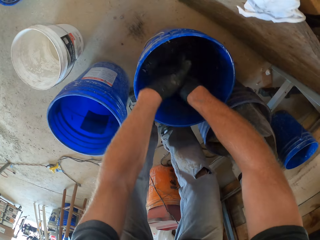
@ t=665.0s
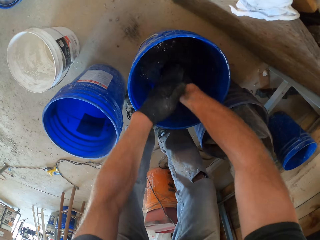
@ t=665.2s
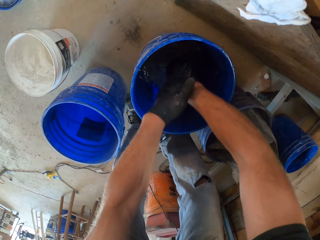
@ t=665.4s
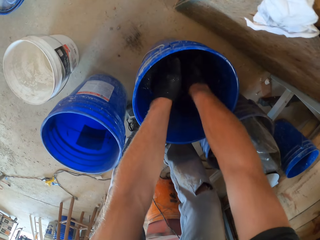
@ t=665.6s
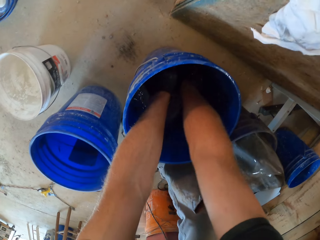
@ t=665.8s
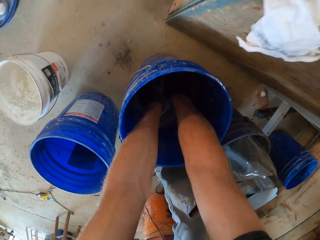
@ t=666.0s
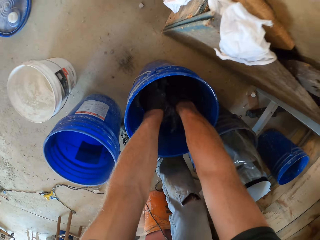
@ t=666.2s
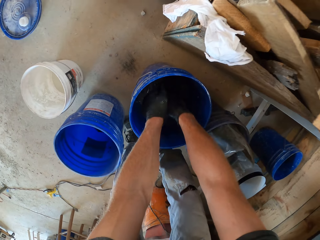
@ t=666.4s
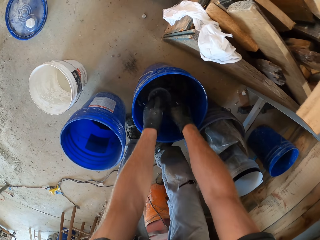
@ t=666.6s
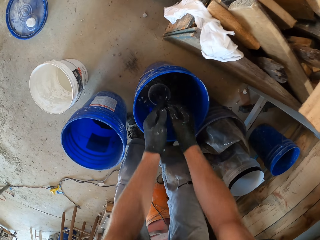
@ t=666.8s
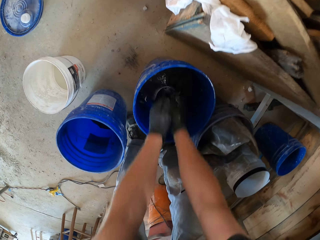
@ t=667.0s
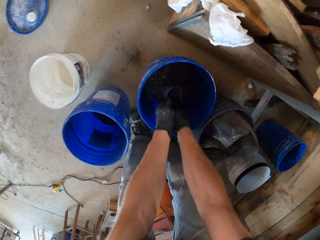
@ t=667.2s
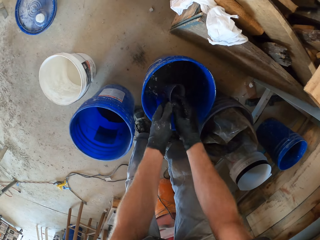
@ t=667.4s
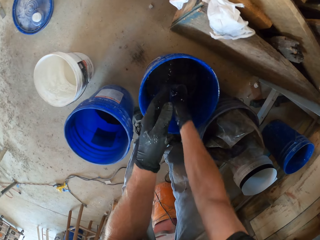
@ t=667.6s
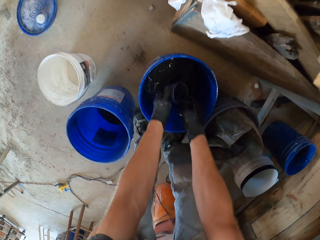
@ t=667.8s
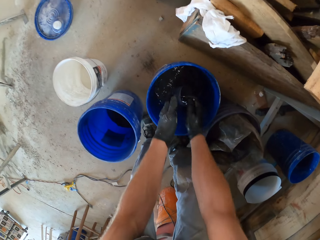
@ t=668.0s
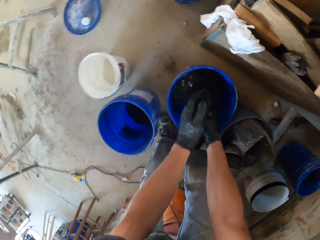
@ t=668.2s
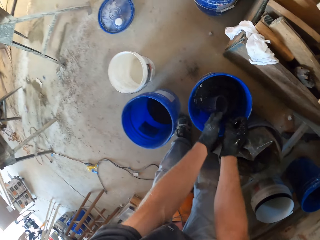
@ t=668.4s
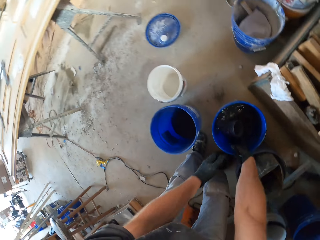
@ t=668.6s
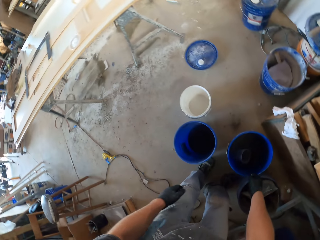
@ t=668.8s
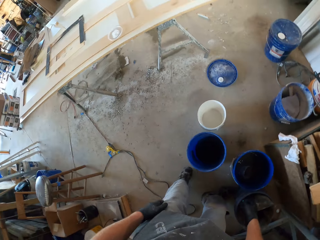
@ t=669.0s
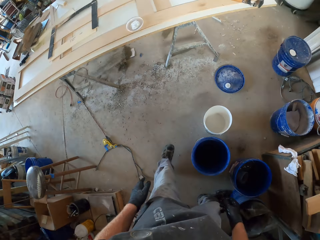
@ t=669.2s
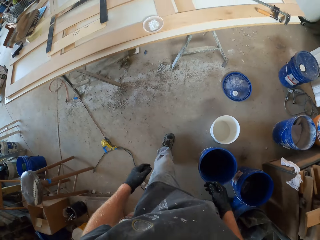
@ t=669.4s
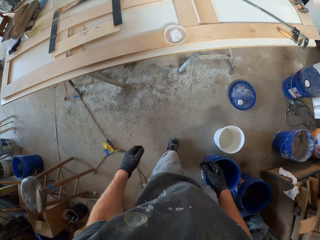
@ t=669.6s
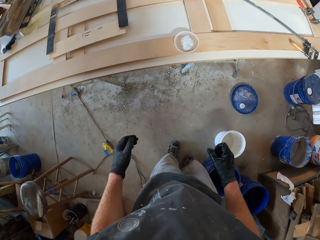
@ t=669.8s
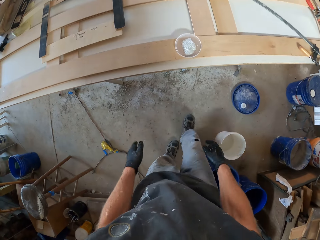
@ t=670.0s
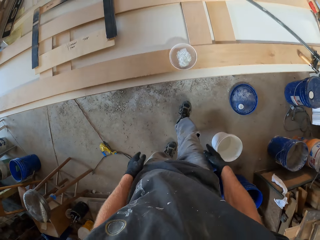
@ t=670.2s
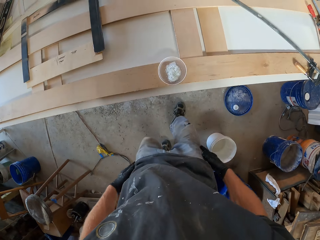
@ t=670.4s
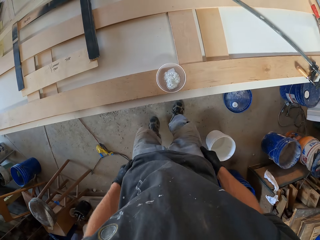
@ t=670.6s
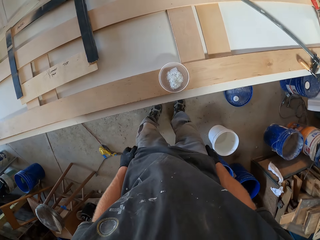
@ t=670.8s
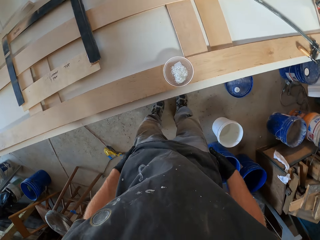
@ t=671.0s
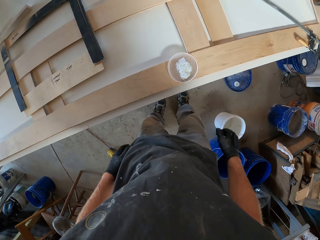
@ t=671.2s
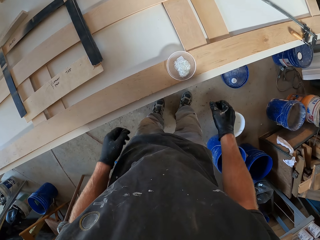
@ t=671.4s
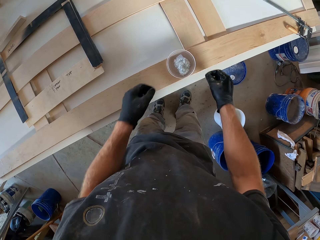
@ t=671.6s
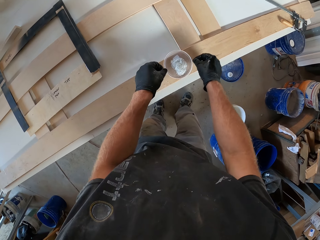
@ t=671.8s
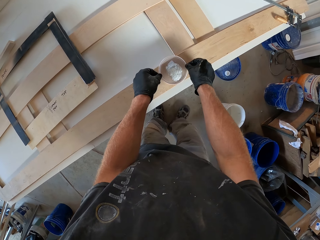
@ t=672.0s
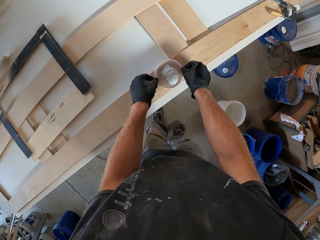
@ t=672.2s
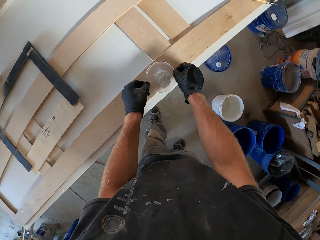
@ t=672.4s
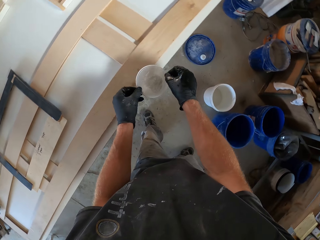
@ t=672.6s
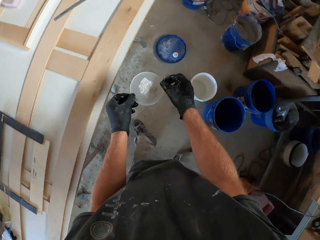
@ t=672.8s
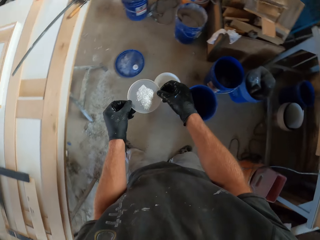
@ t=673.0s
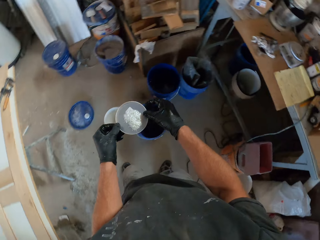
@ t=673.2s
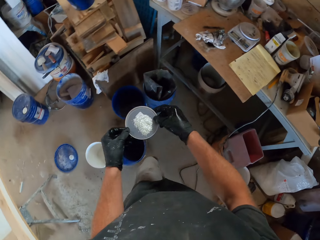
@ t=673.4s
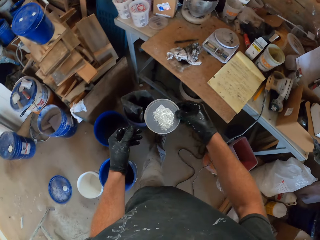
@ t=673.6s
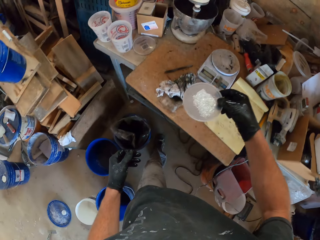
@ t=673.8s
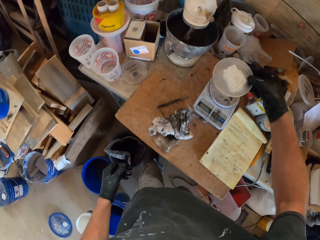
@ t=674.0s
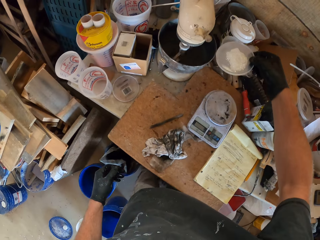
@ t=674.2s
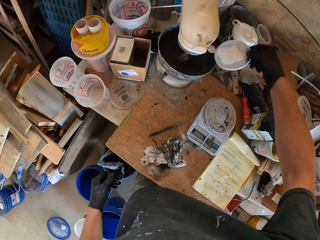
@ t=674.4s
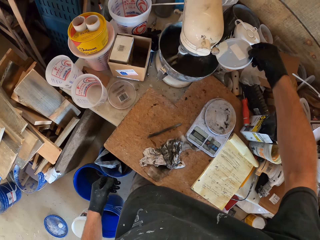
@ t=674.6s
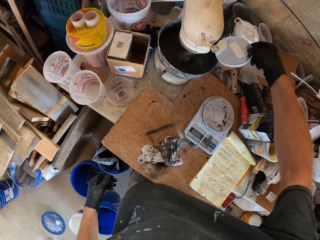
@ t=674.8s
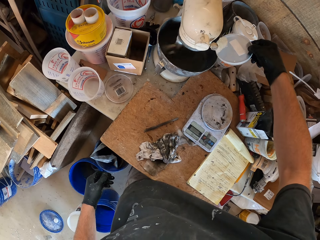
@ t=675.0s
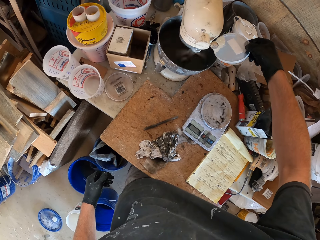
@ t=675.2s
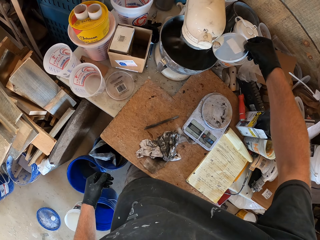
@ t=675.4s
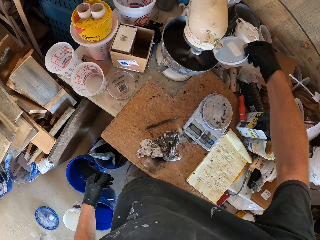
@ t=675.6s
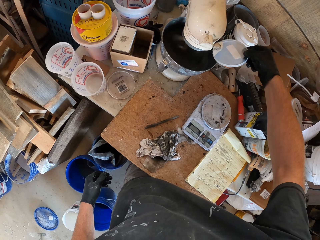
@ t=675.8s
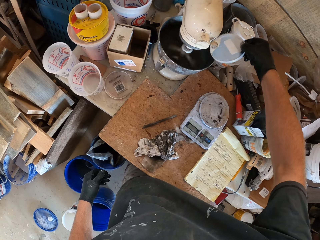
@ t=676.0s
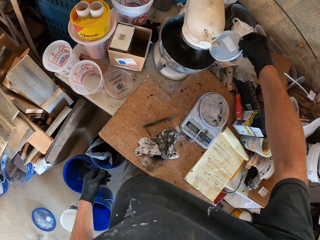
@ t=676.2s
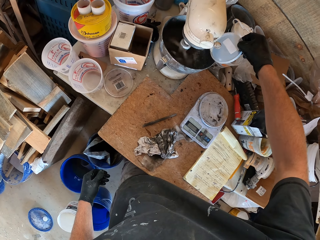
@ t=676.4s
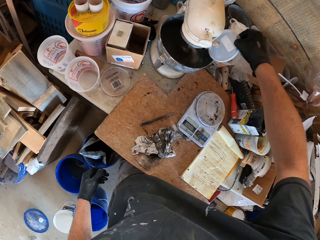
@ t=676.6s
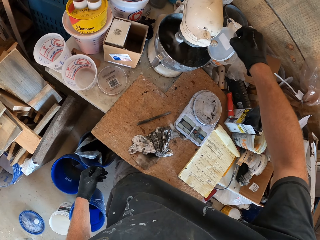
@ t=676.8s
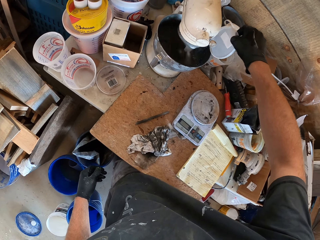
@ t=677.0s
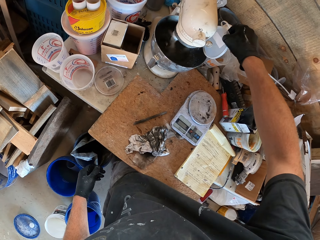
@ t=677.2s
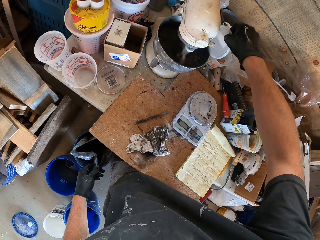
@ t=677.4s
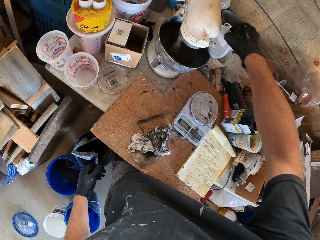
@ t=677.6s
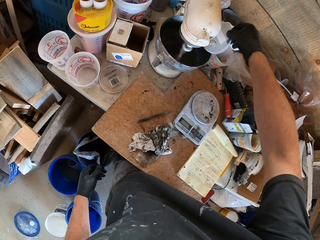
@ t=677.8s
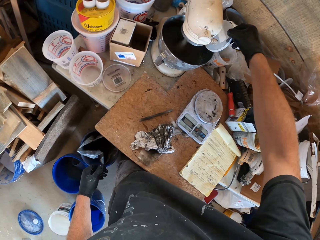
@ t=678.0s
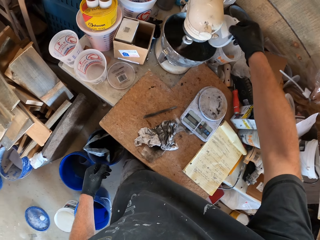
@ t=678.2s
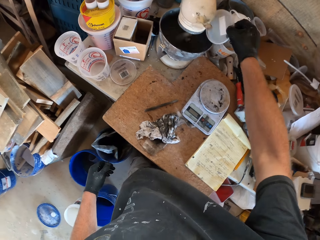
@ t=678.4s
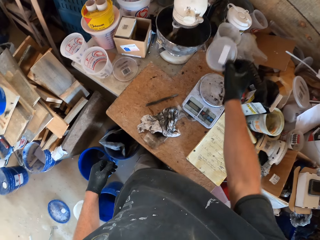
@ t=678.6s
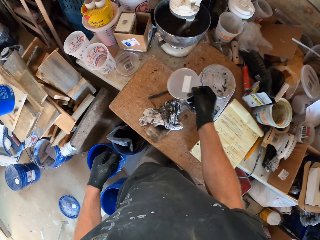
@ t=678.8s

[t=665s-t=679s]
The camera wearer walks around. They pick something. They pour something in the mixer bowl. They put something on the bowl.

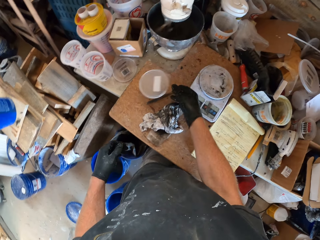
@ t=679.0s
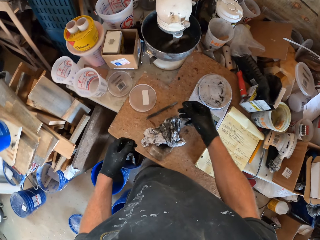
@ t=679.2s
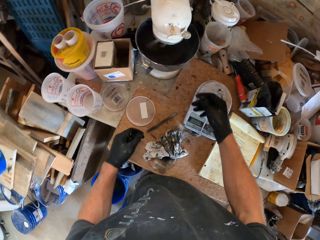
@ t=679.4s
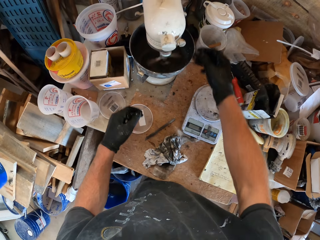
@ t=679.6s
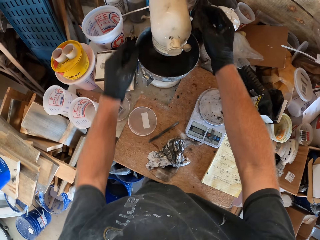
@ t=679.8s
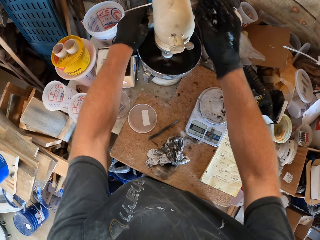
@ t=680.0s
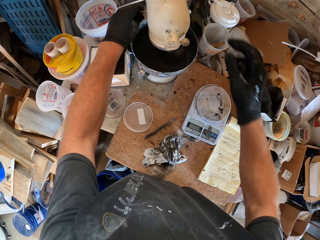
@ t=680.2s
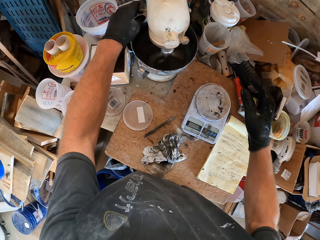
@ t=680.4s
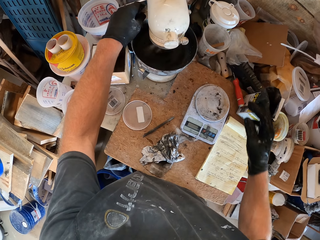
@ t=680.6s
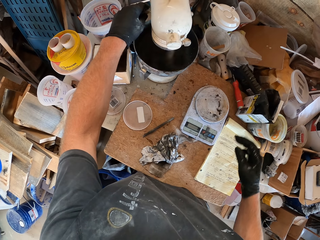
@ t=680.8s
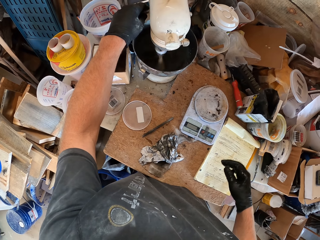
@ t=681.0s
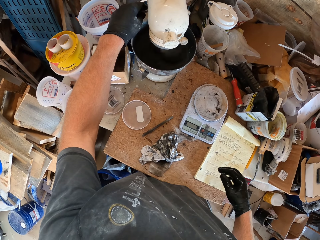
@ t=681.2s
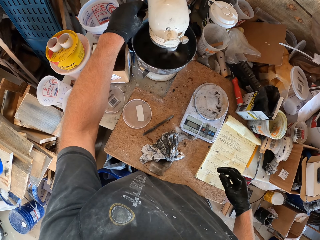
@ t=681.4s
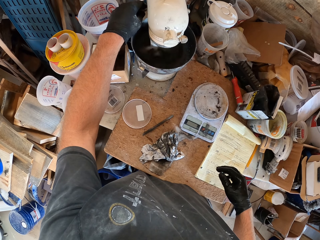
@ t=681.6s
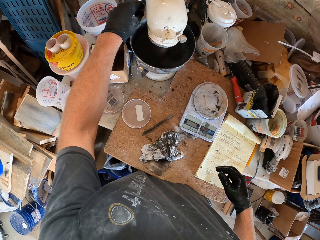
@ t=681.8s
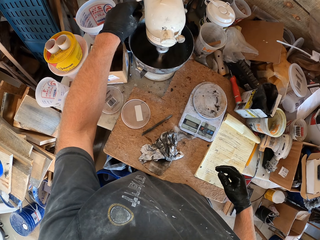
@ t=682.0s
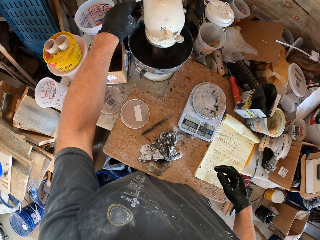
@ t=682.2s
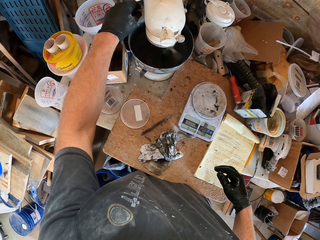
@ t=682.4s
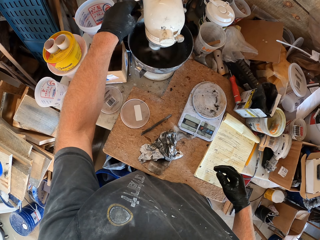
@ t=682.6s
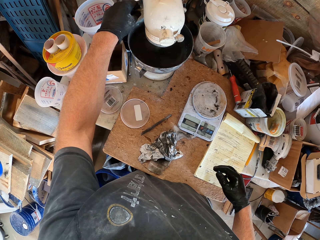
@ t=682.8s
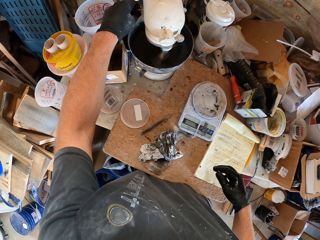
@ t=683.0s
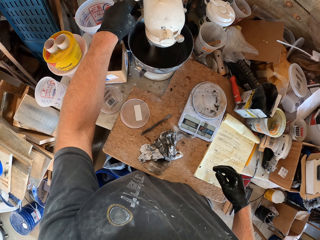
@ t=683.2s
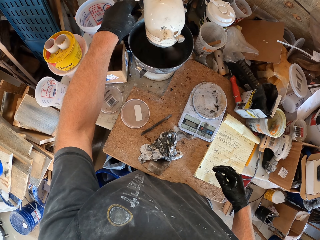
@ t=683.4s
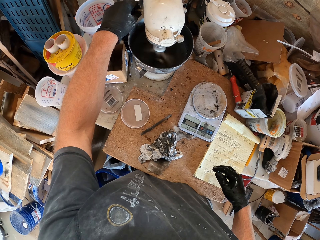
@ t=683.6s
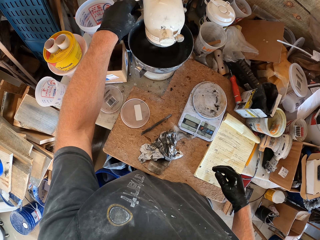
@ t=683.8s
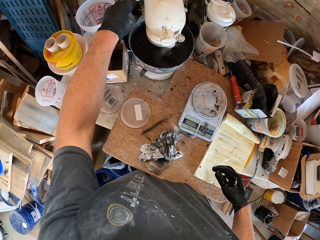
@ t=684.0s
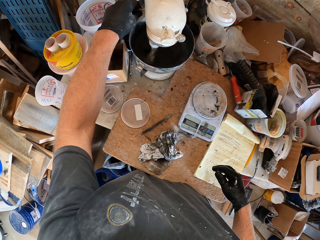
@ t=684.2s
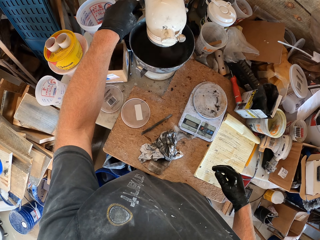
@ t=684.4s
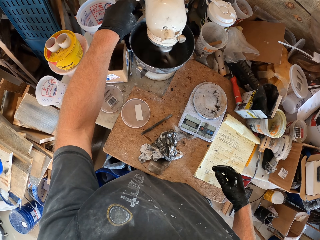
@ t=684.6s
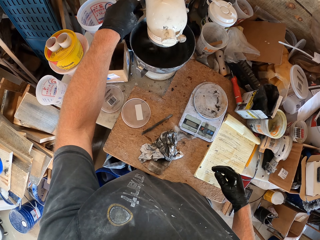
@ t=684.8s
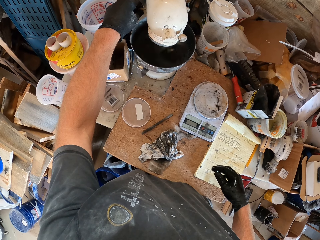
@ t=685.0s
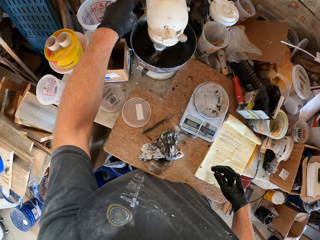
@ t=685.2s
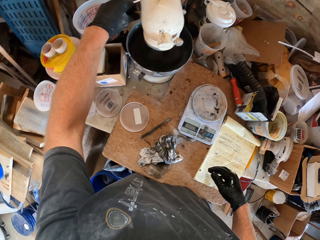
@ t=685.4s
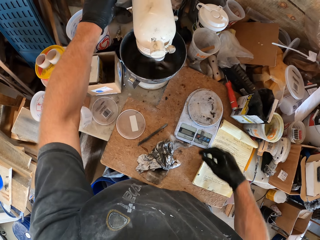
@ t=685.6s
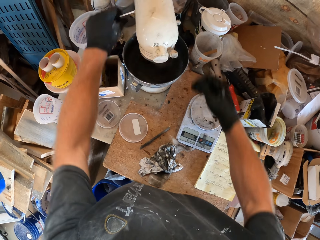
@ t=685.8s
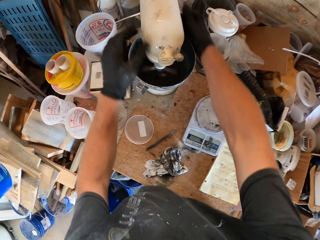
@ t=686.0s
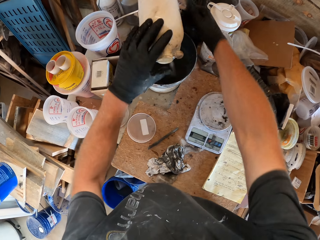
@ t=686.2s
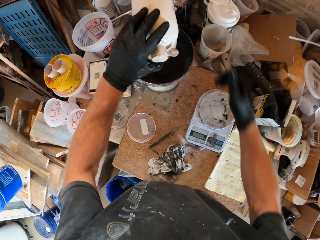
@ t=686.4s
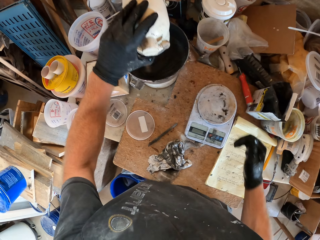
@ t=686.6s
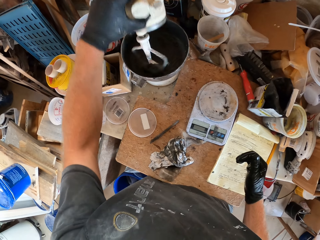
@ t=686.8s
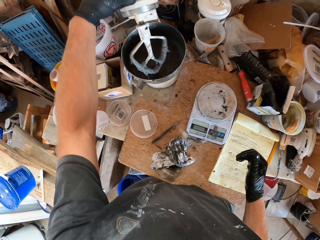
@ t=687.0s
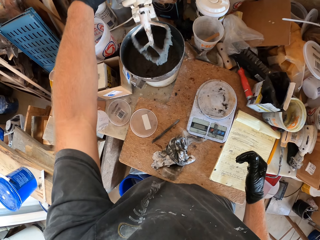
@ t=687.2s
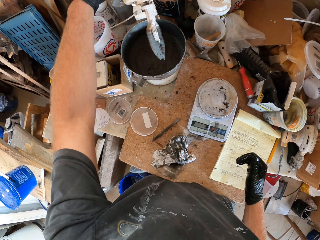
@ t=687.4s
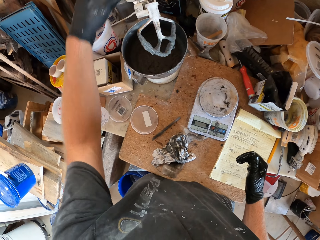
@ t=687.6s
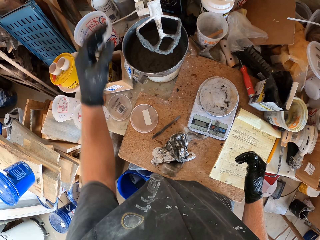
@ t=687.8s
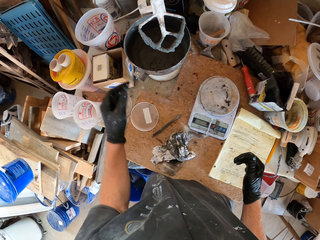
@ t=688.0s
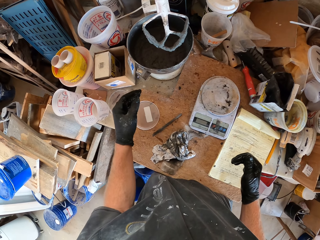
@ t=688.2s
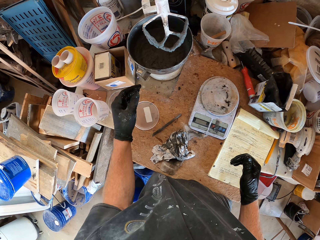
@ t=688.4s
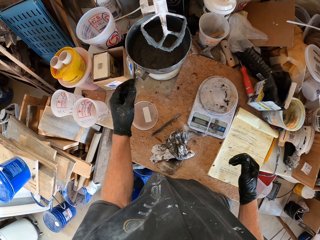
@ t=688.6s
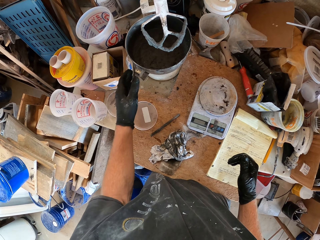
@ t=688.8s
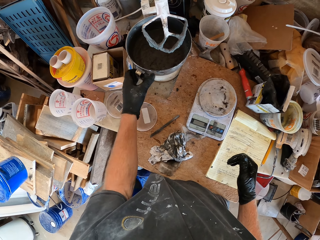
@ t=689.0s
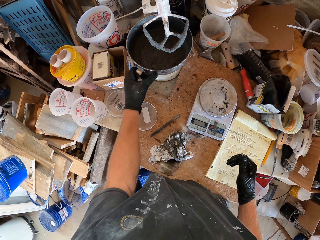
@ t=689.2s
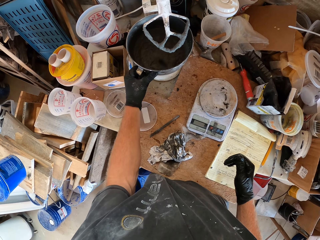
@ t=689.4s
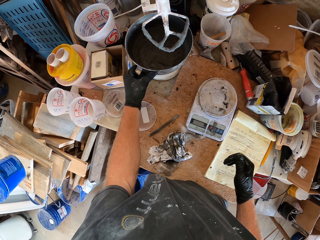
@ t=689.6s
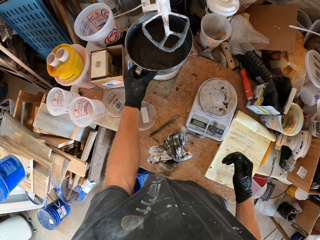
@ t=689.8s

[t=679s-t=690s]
The camera wearer turns off the mixer.
